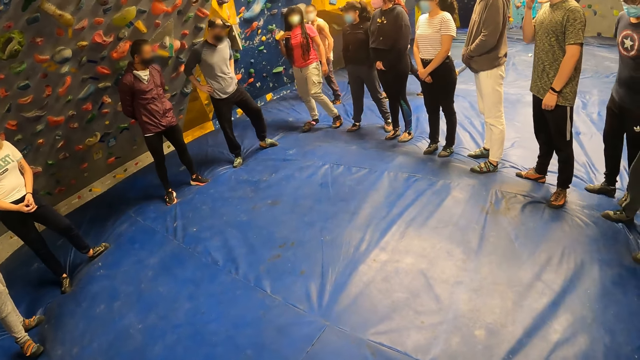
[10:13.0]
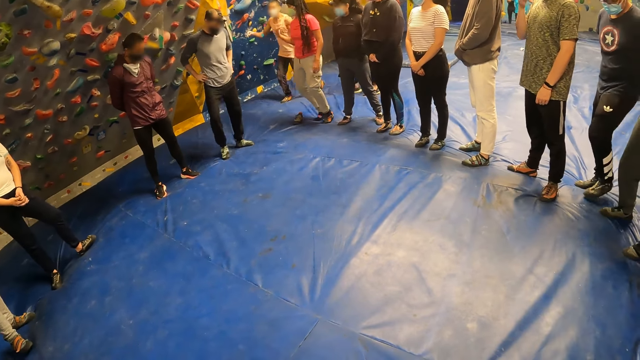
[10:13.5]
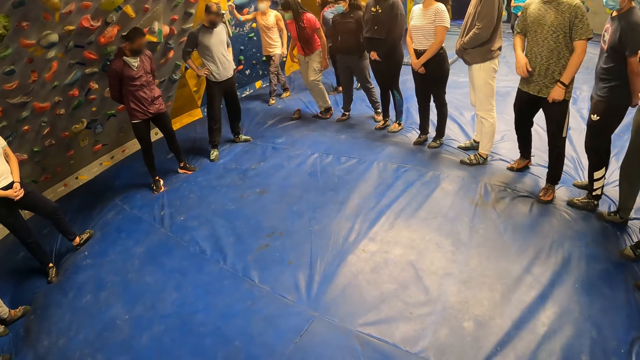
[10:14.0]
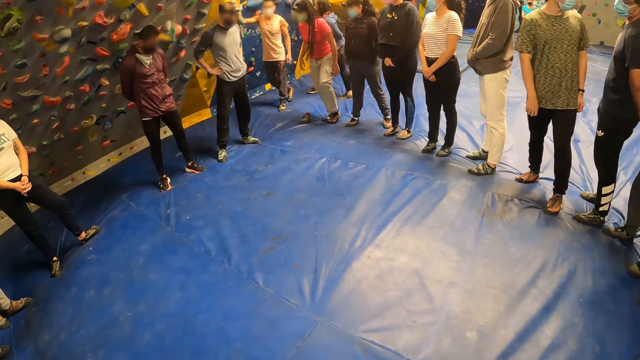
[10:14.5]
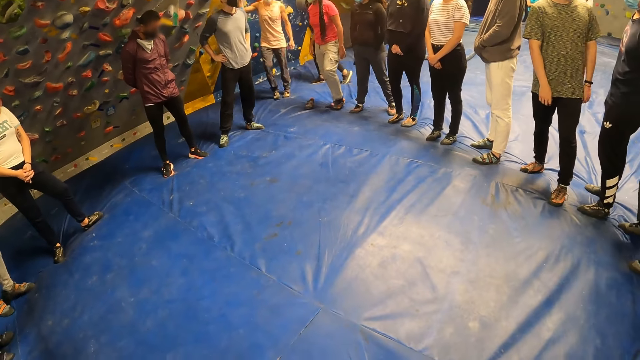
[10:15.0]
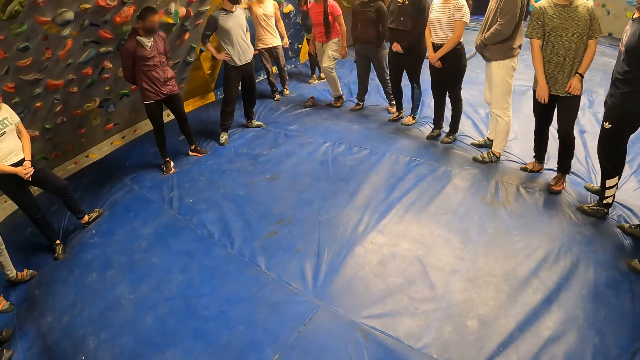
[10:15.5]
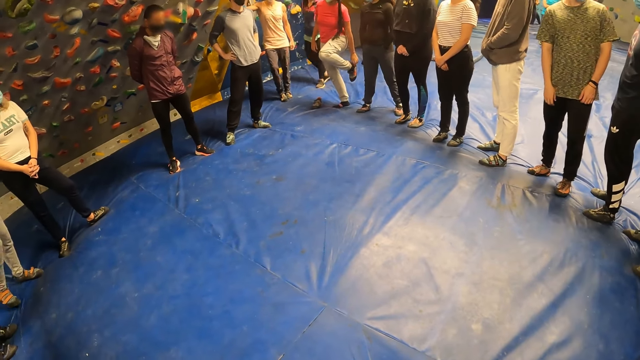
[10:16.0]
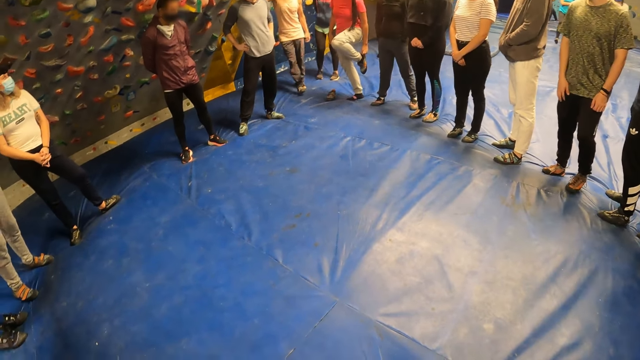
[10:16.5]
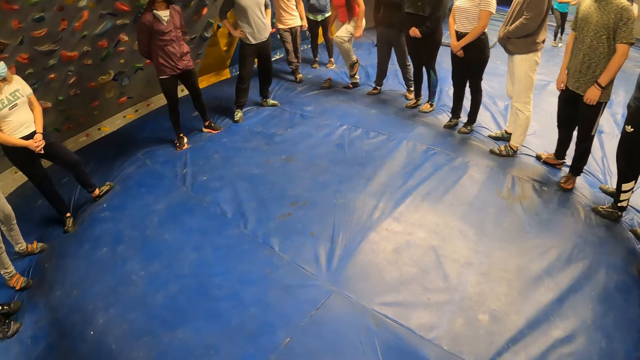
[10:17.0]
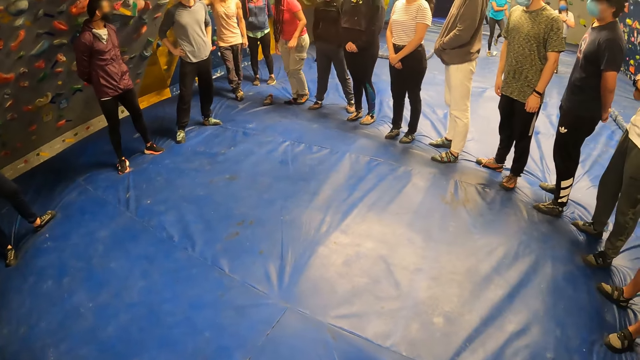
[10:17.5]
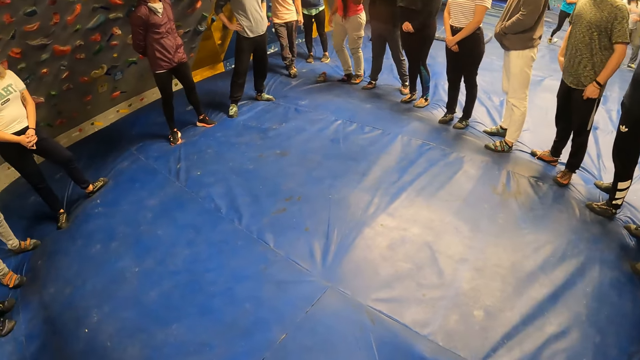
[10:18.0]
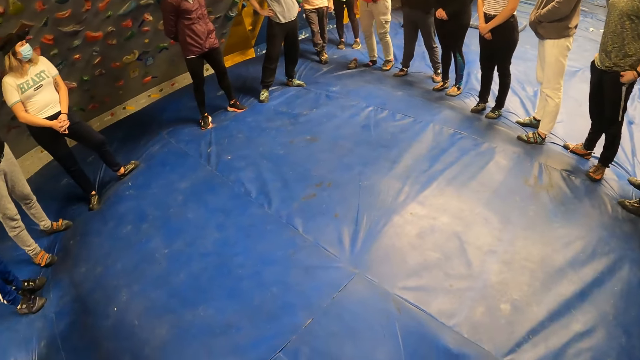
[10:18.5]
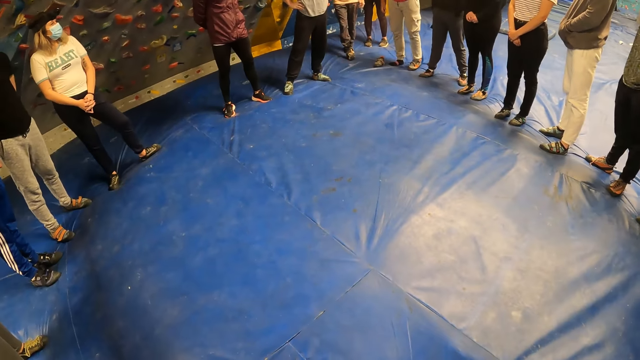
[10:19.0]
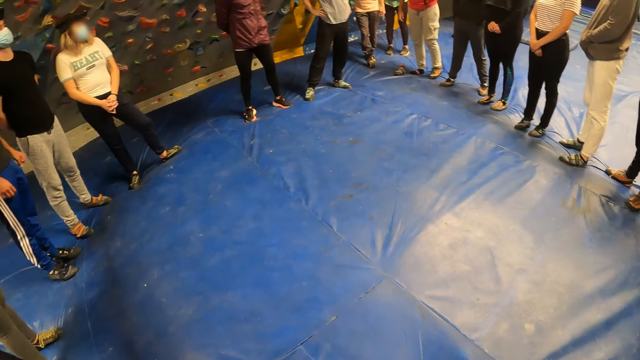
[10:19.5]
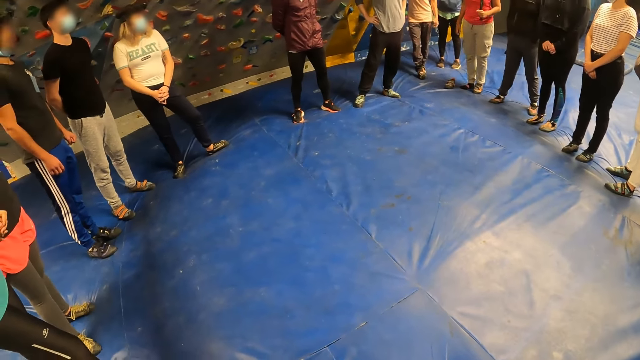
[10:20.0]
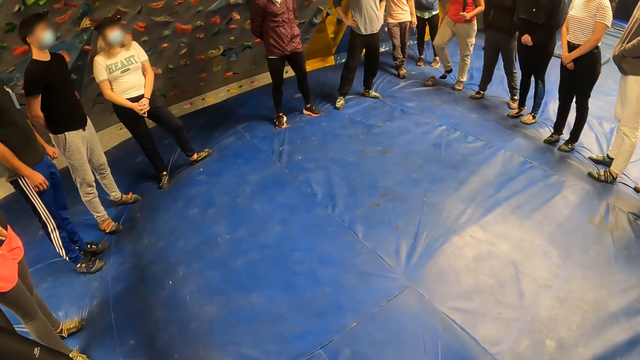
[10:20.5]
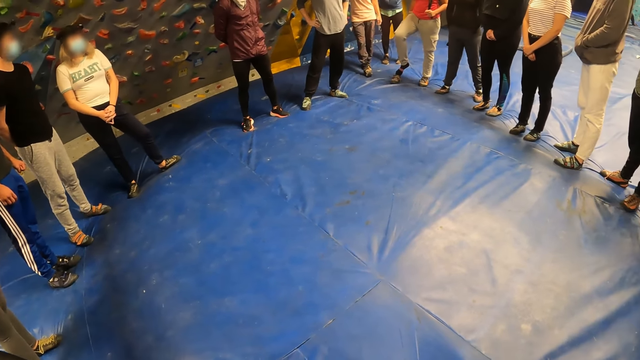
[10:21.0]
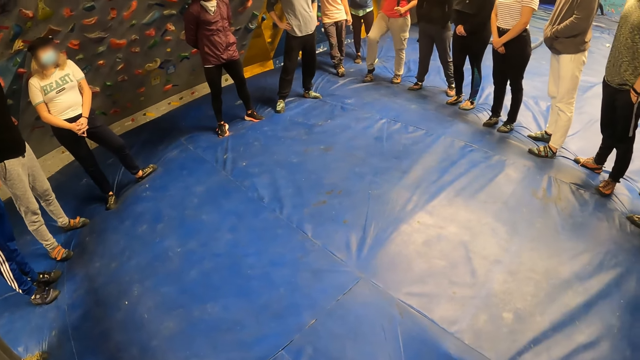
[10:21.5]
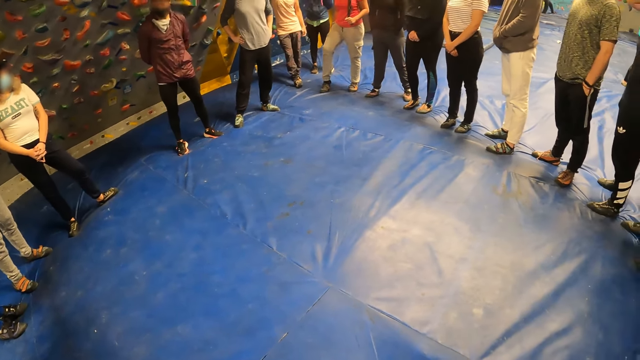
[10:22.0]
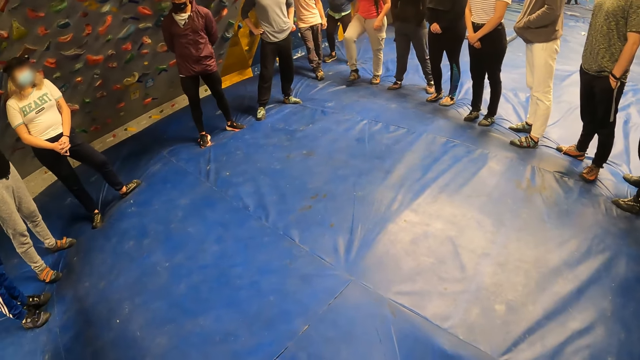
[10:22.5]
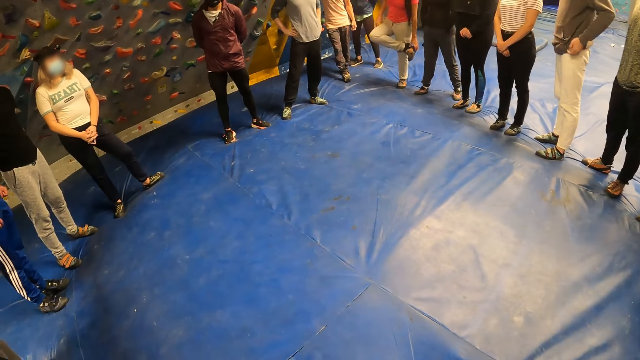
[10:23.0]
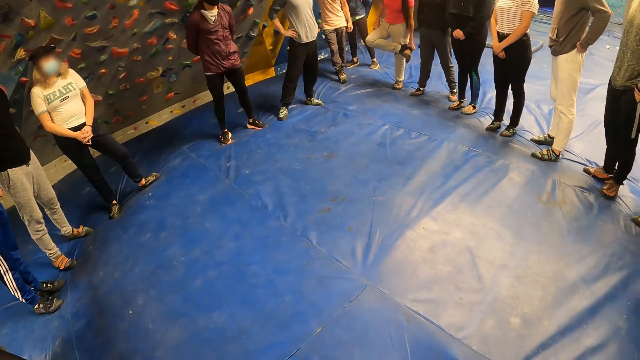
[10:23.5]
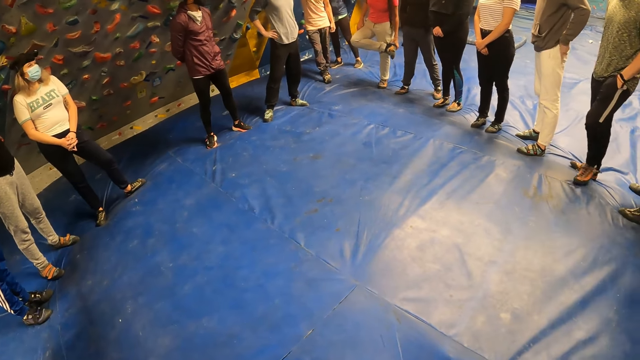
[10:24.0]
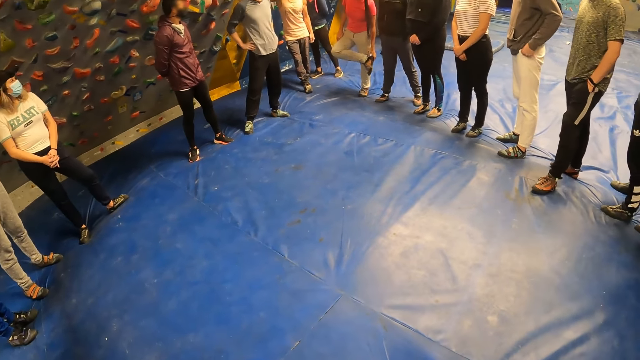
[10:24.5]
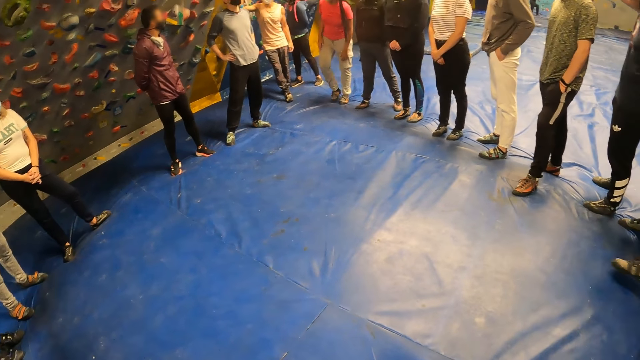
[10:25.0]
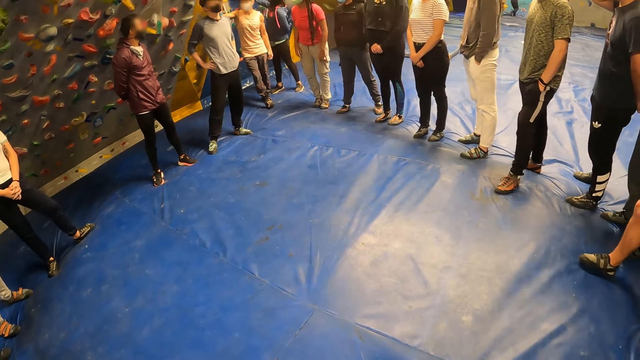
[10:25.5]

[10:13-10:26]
A man and a woman join the group of people. Another woman wears a shoe on her left foot with her left hand. The other woman wears a shoe on her right foot and wears the shoe on her right foot with her left hand.

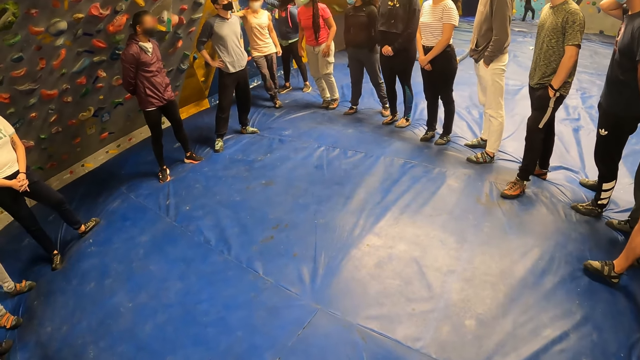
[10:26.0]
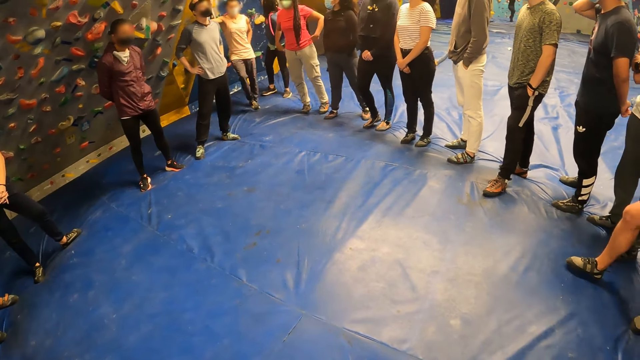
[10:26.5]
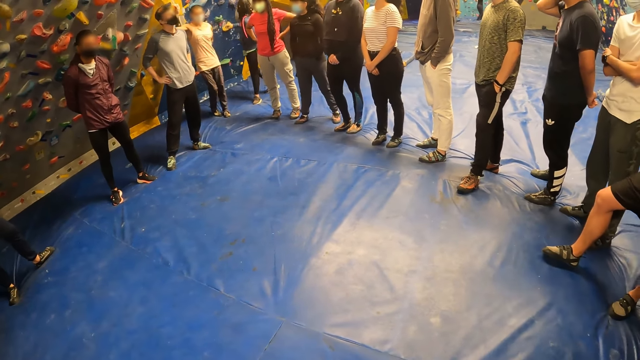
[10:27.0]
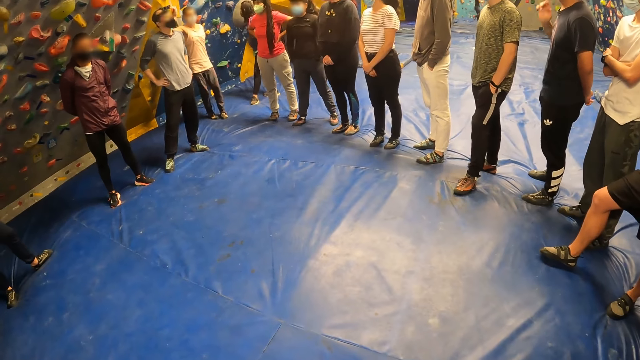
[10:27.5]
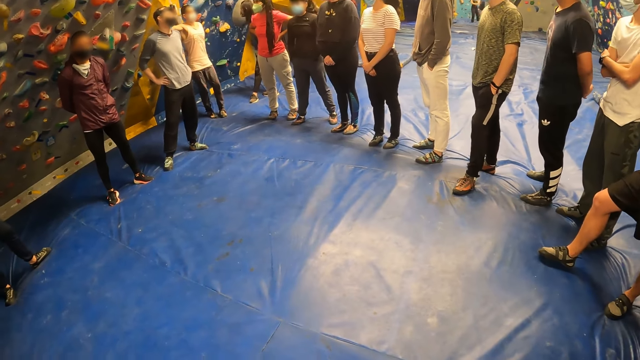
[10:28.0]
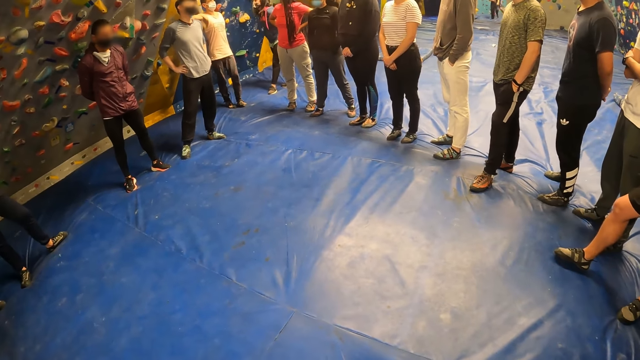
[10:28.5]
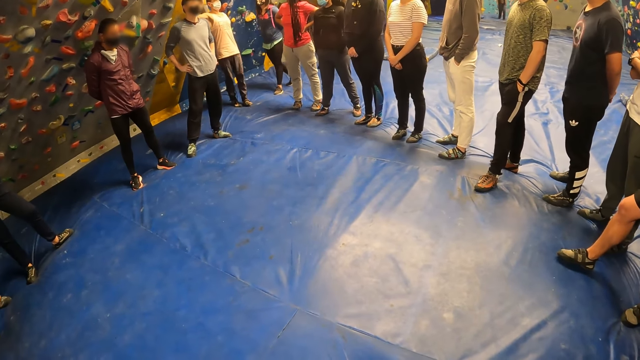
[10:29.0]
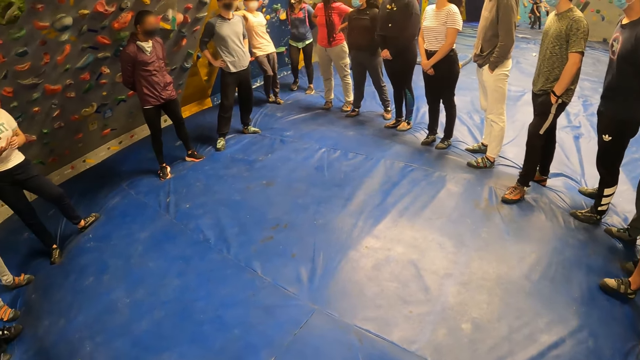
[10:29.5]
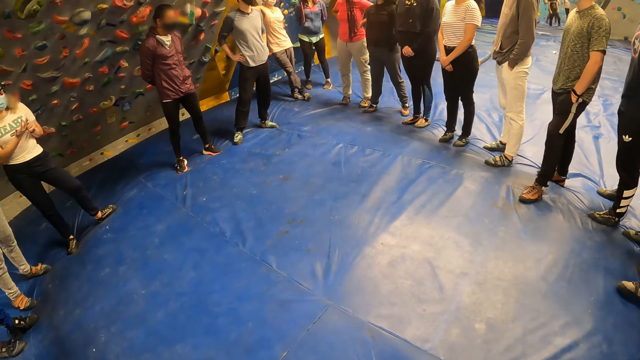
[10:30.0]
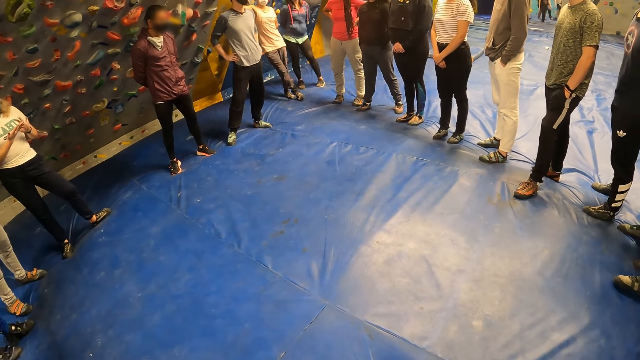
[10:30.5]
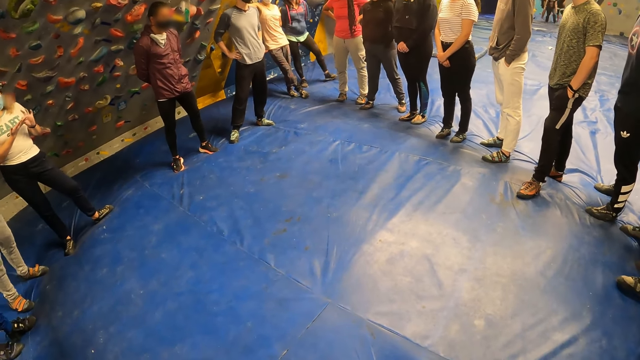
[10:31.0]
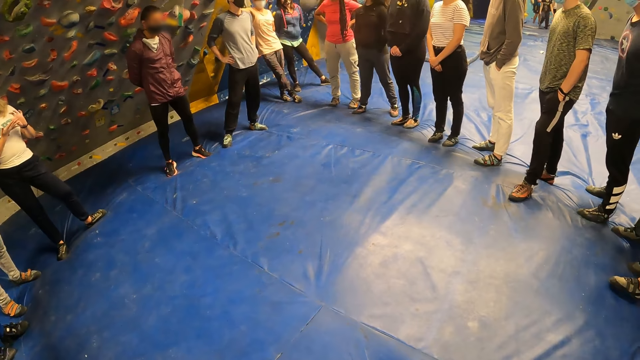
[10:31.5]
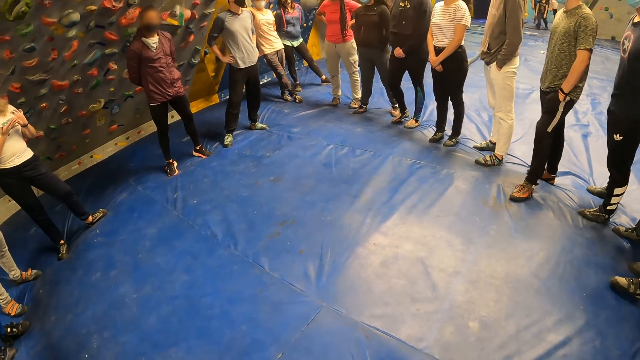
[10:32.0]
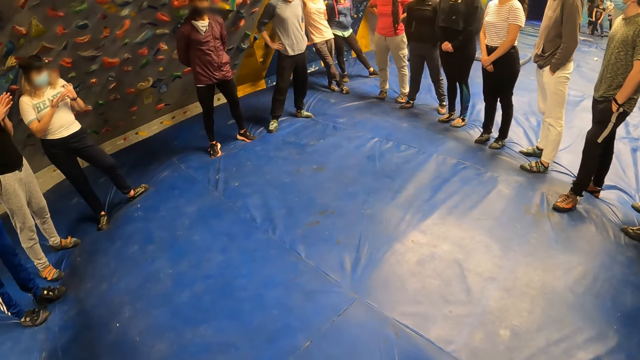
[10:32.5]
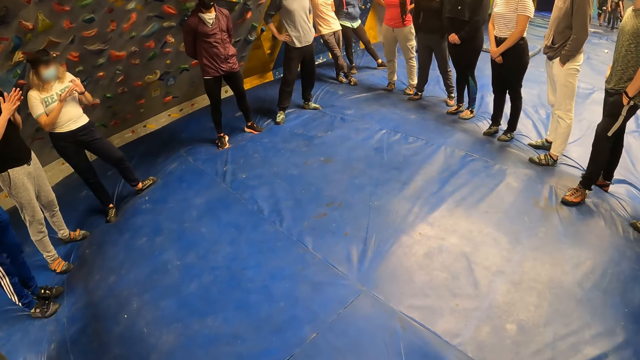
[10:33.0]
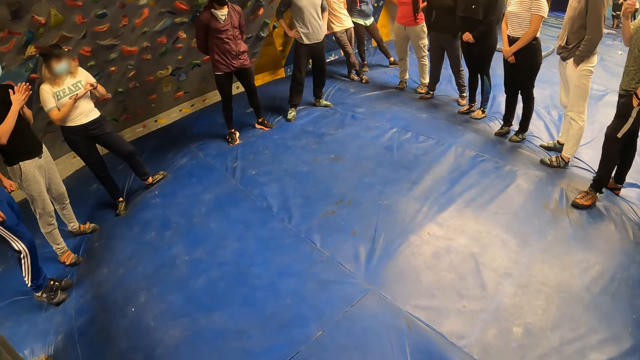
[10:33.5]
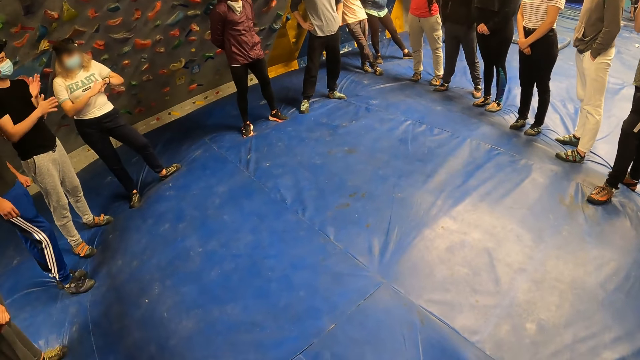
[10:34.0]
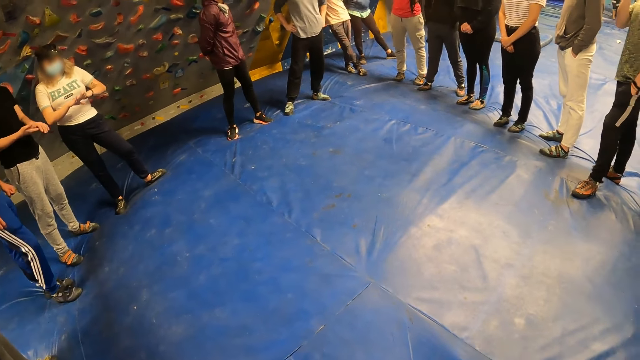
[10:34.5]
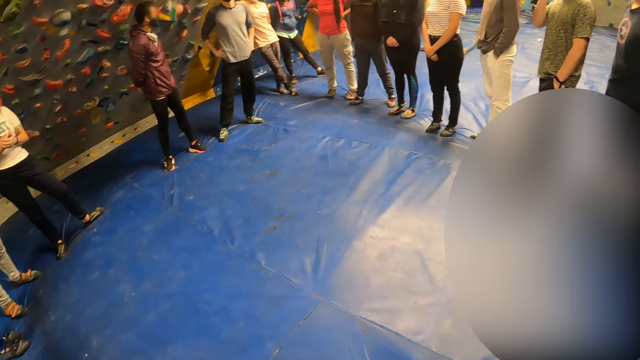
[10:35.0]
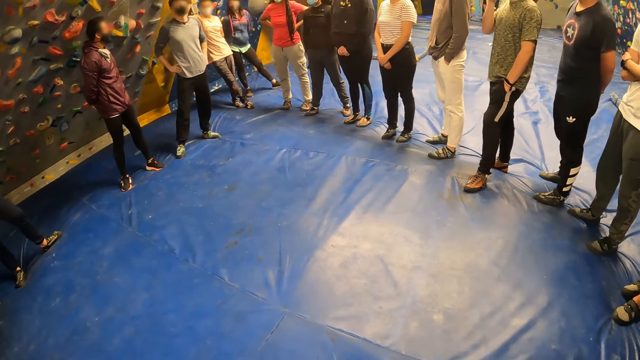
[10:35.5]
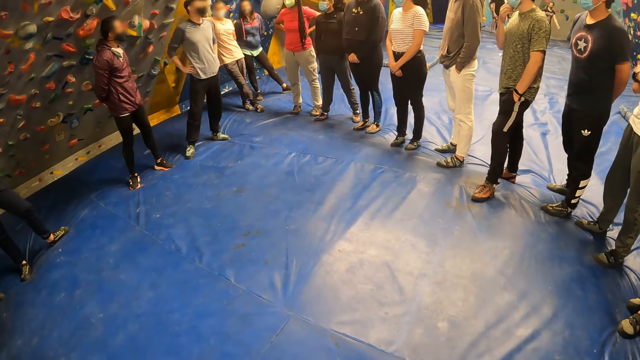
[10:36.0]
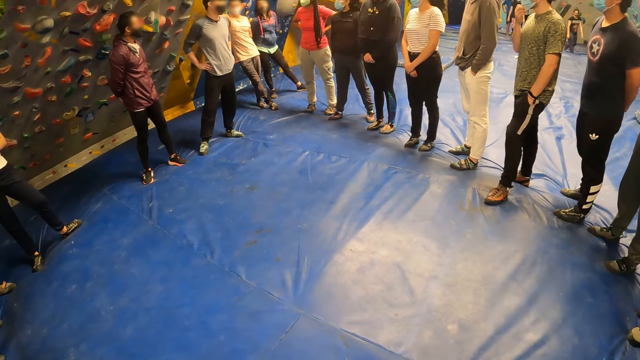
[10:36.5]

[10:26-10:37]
The woman holds her waist with both hands. The man removes his right hand from his head. Another man rubs both palms against each other.
